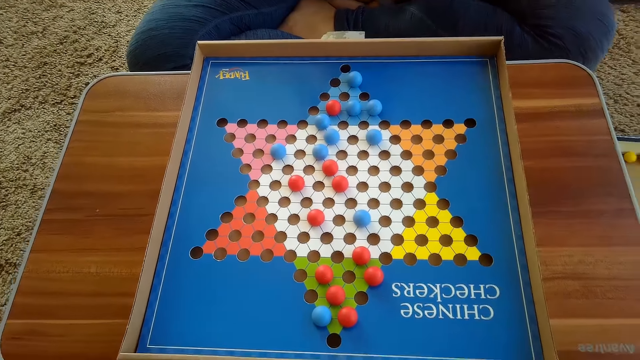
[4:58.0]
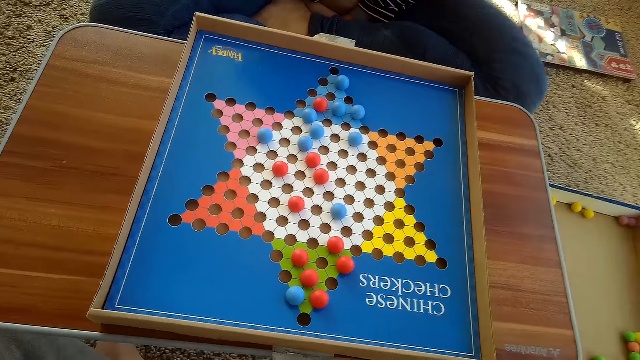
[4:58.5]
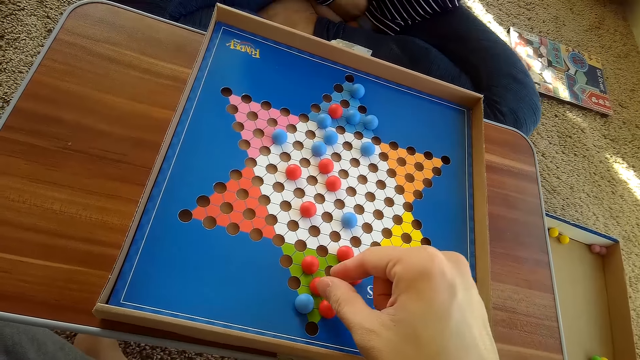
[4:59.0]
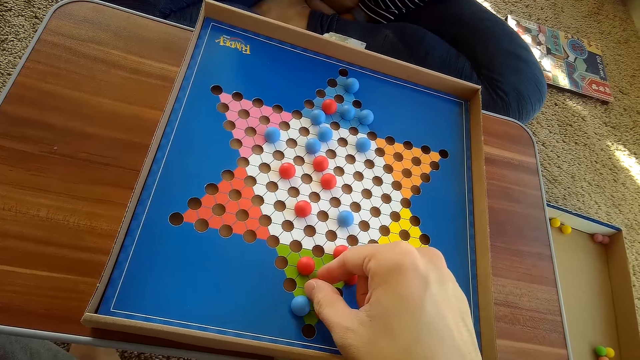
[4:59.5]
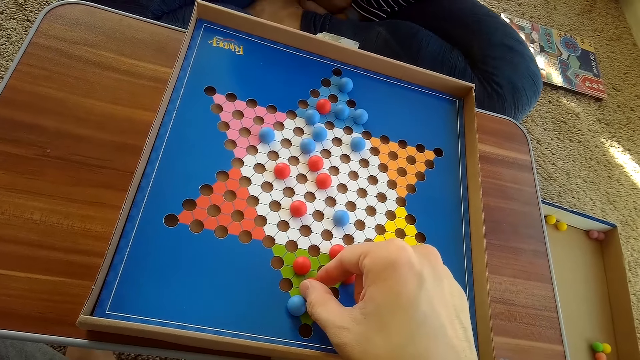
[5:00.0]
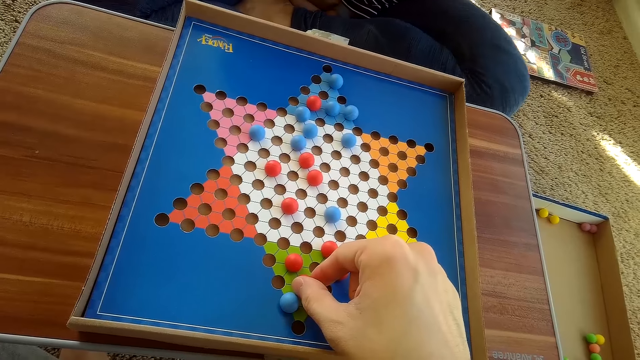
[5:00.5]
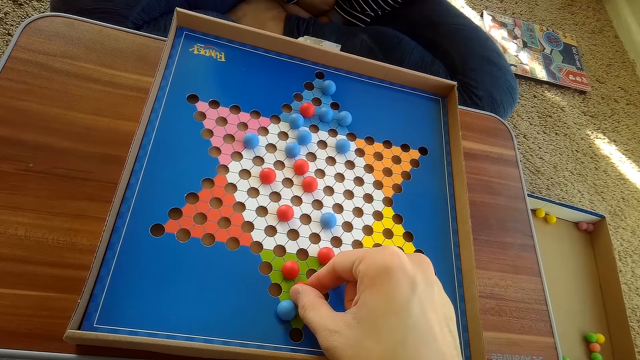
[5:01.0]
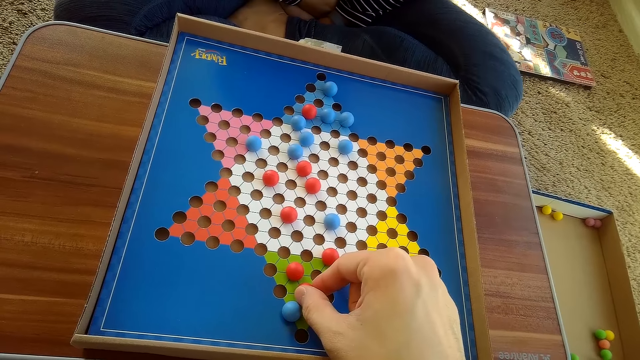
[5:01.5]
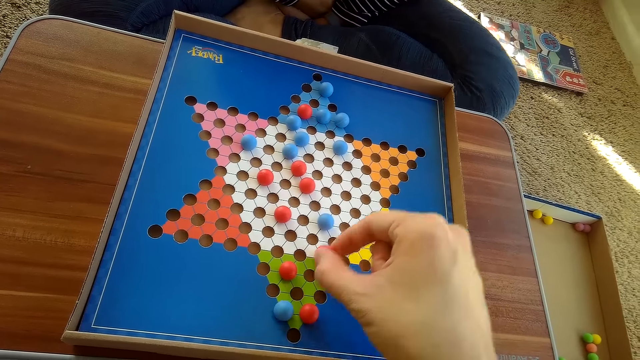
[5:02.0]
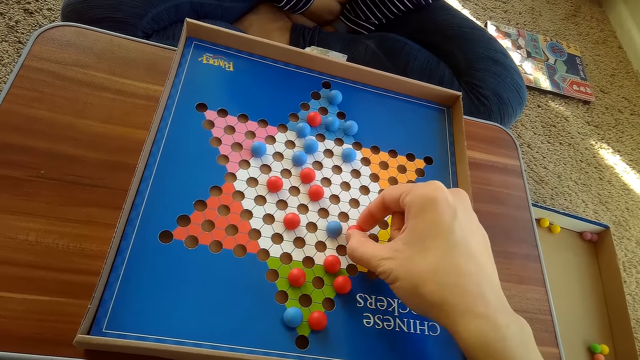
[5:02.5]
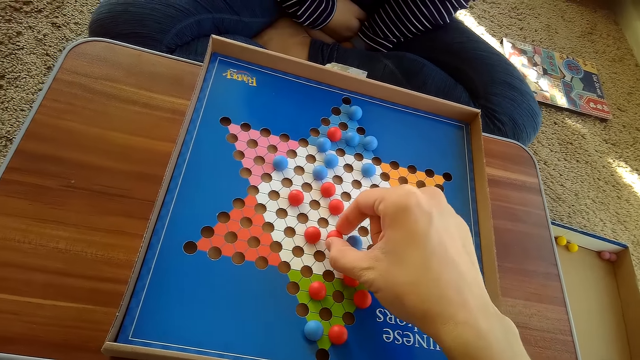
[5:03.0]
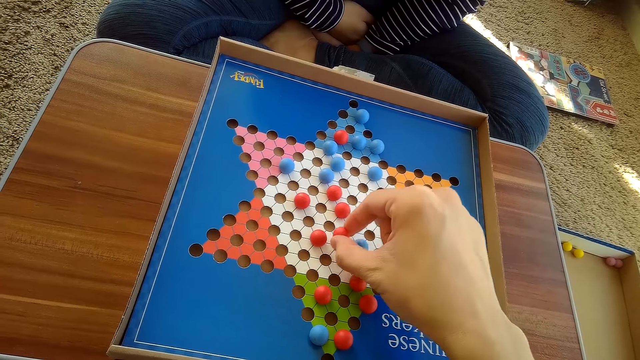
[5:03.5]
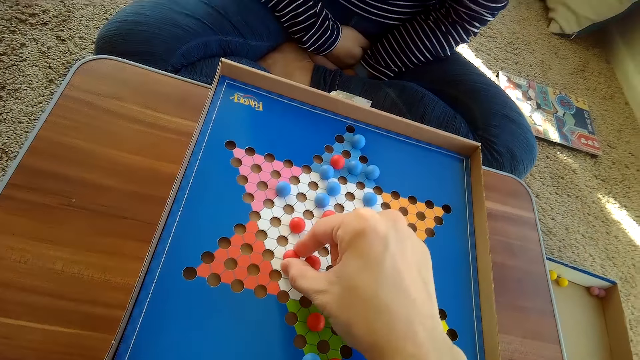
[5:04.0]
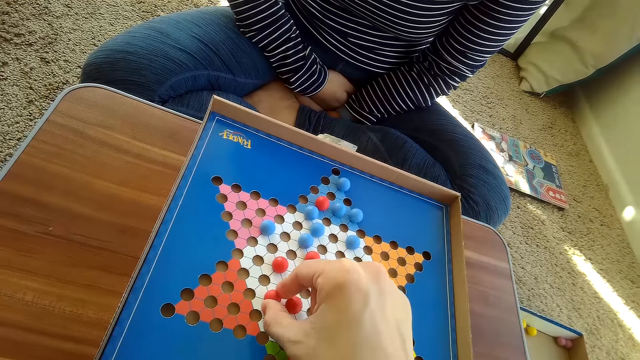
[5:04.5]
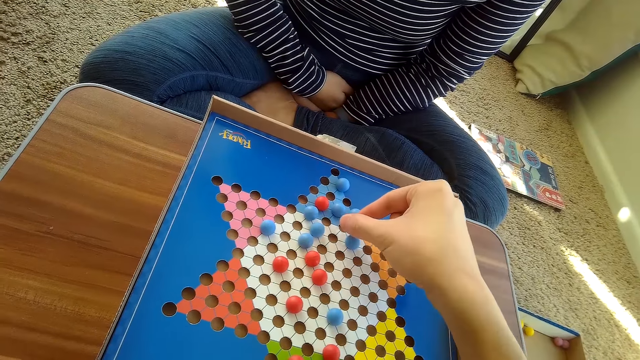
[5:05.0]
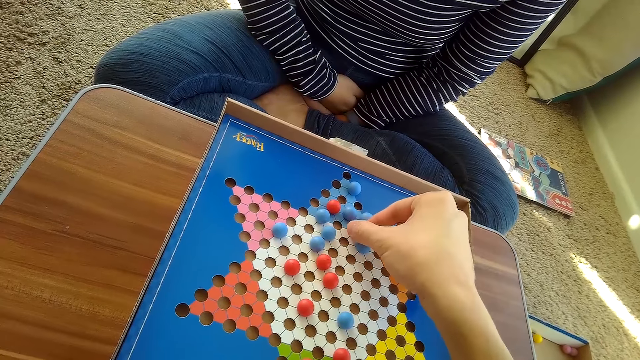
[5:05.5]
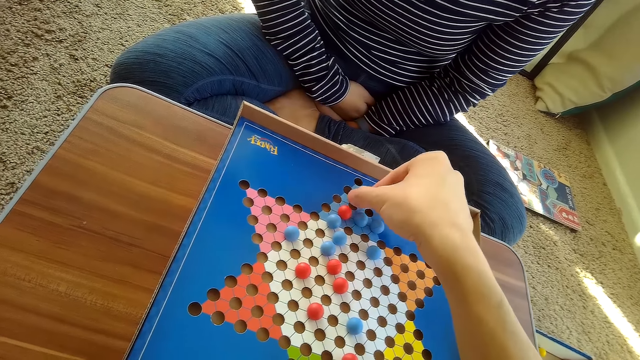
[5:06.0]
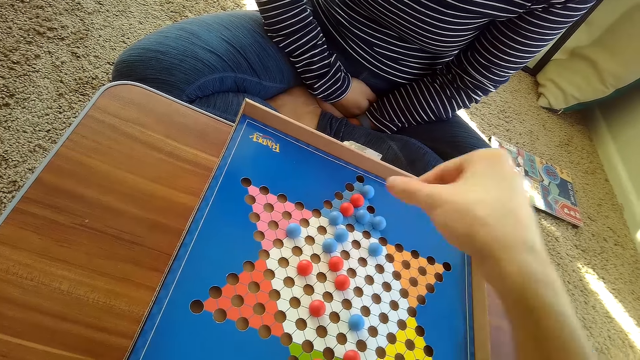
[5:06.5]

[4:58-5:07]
The camera wearer touches another red Chinese checkers ball on the Chinese checkers board on the table with his right hand. He moves the red Chinese checkers ball on the Chinese checkers board on the table with his right hand.

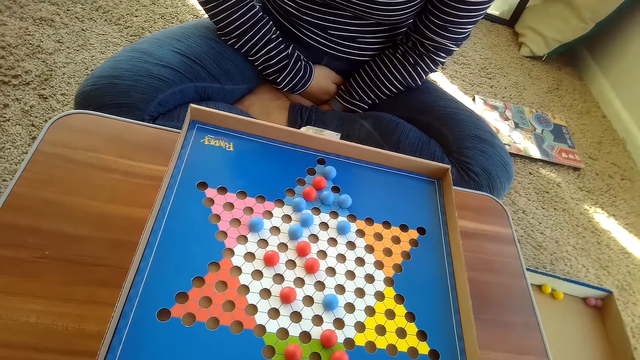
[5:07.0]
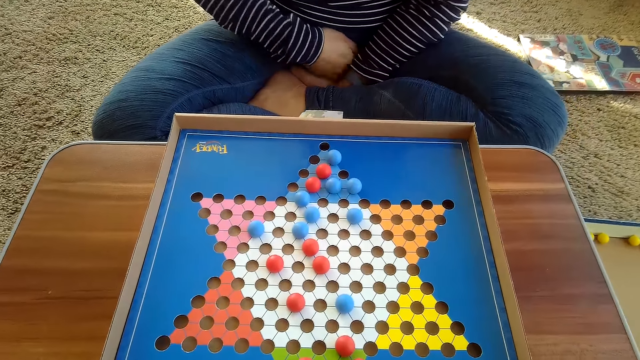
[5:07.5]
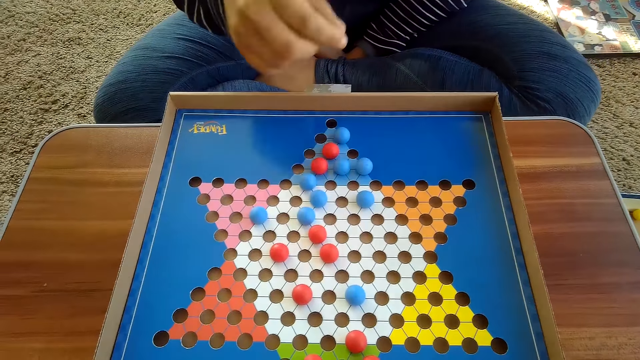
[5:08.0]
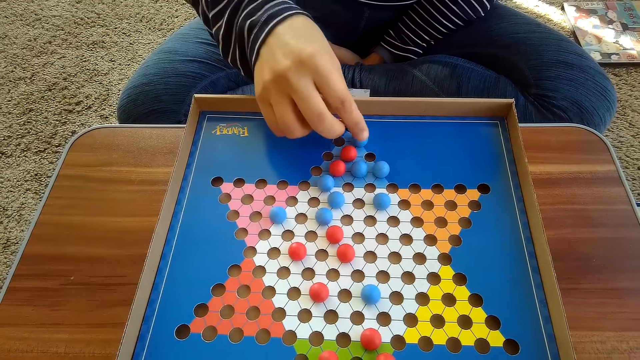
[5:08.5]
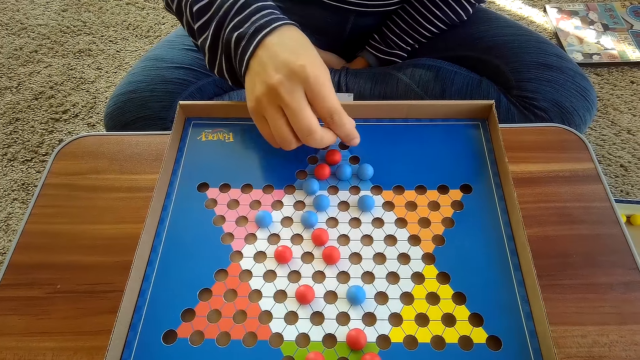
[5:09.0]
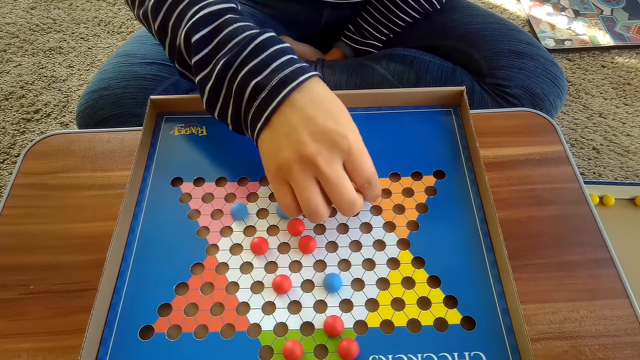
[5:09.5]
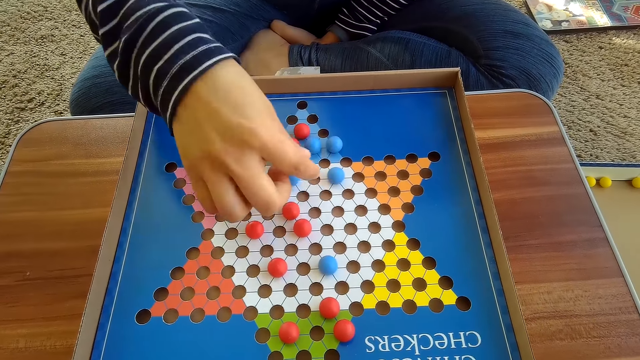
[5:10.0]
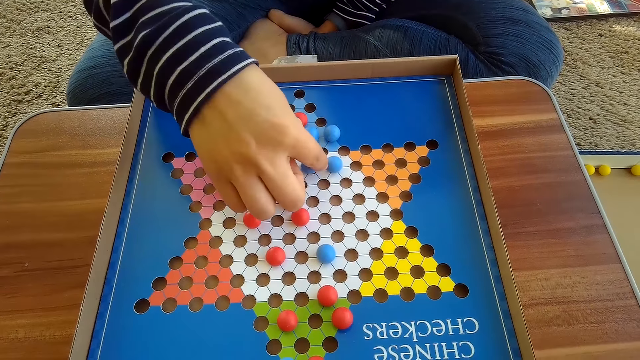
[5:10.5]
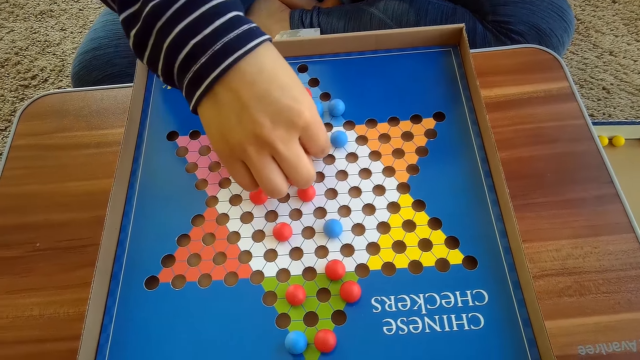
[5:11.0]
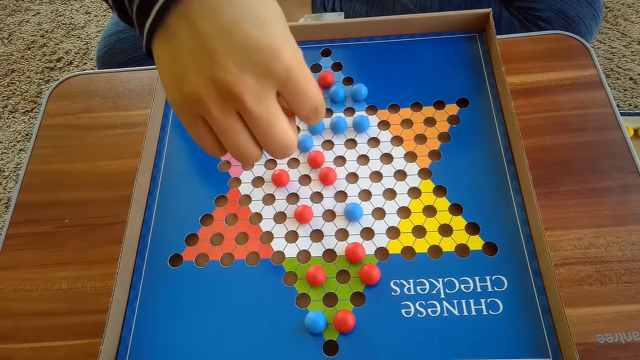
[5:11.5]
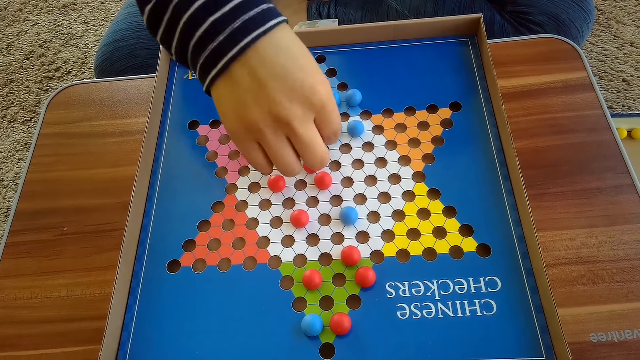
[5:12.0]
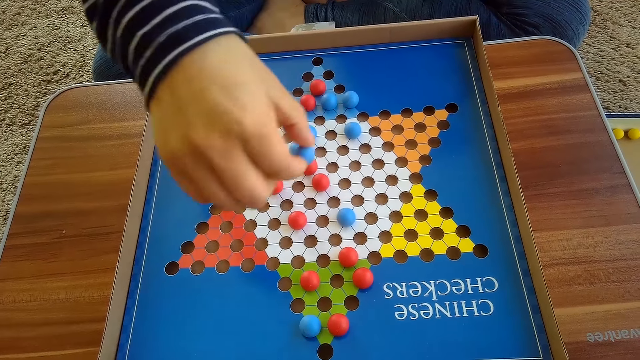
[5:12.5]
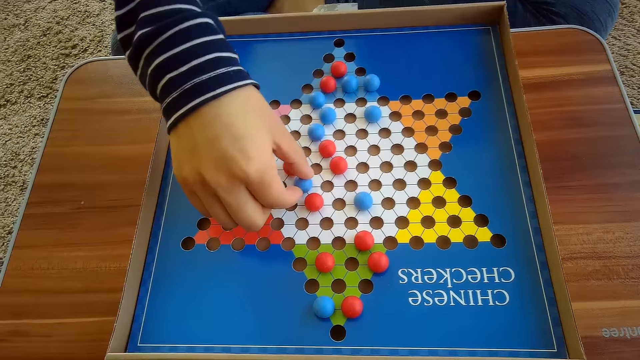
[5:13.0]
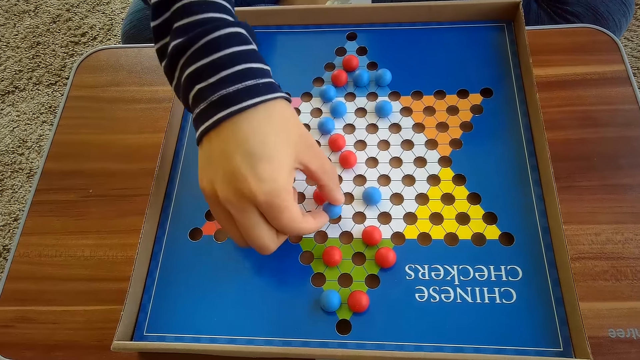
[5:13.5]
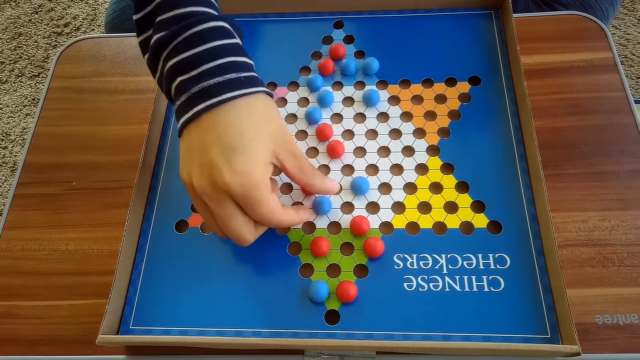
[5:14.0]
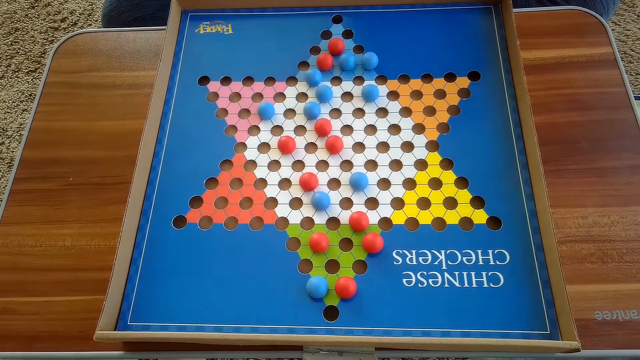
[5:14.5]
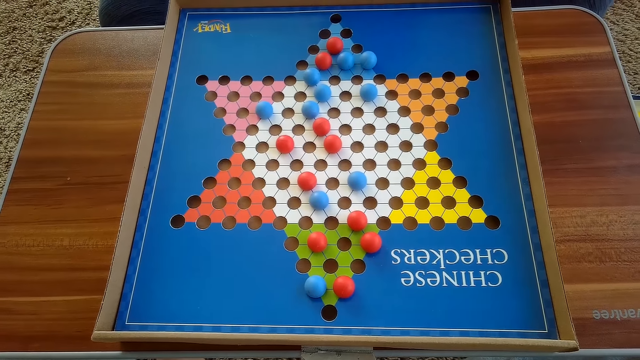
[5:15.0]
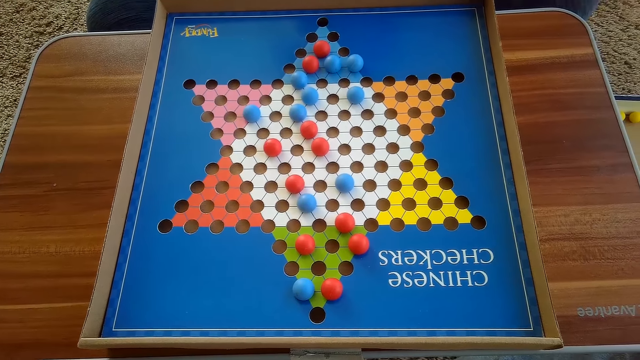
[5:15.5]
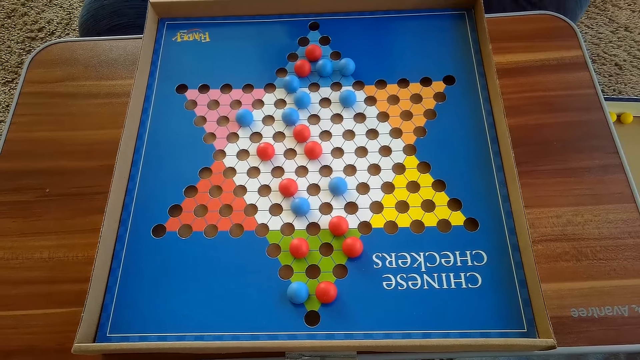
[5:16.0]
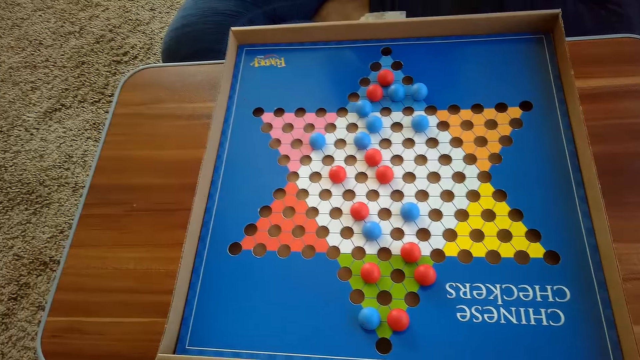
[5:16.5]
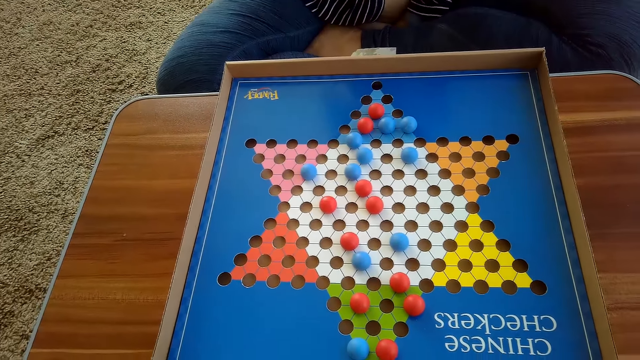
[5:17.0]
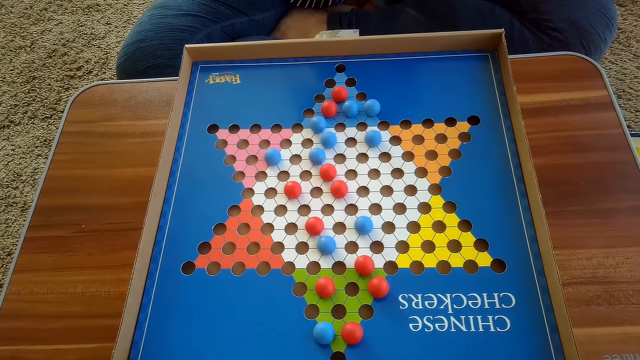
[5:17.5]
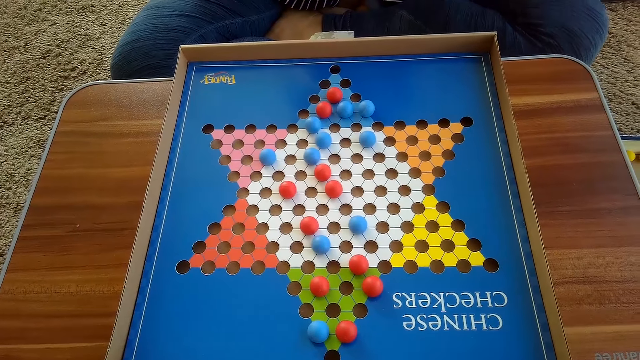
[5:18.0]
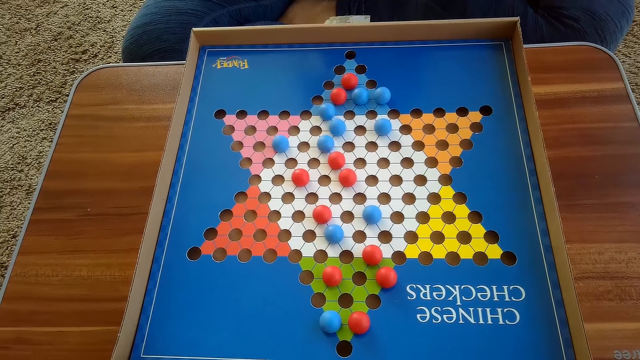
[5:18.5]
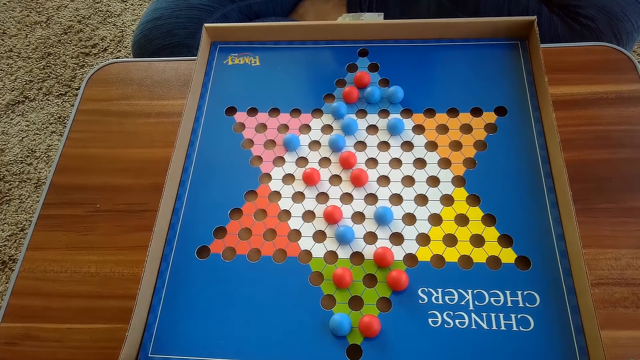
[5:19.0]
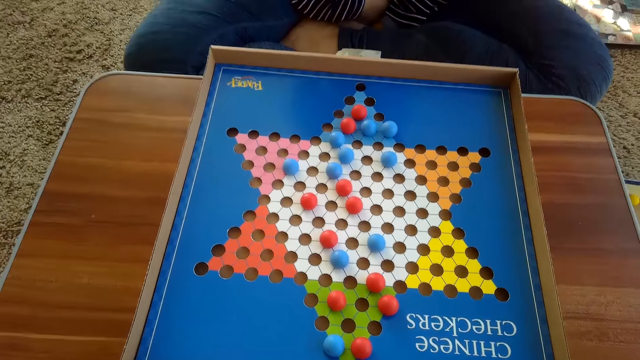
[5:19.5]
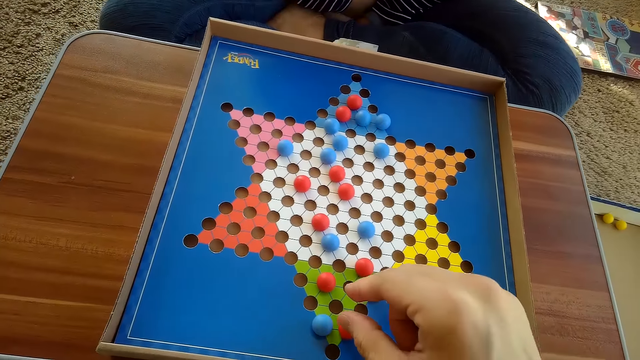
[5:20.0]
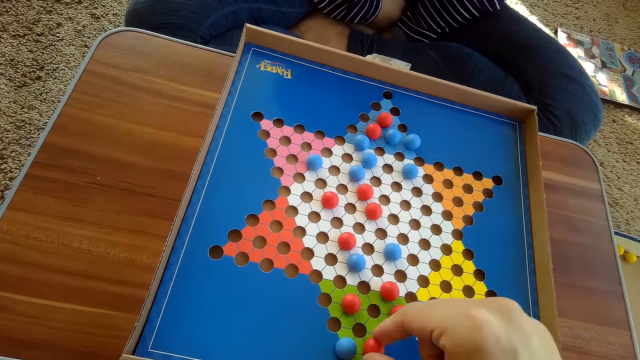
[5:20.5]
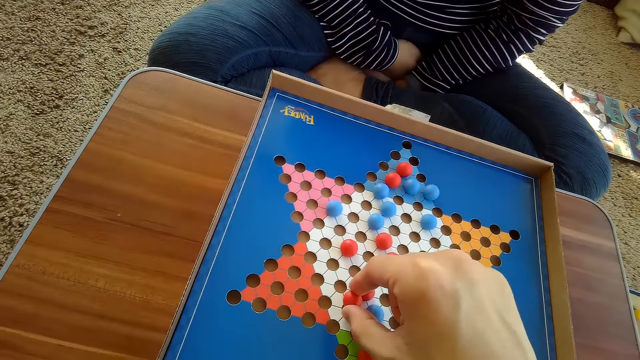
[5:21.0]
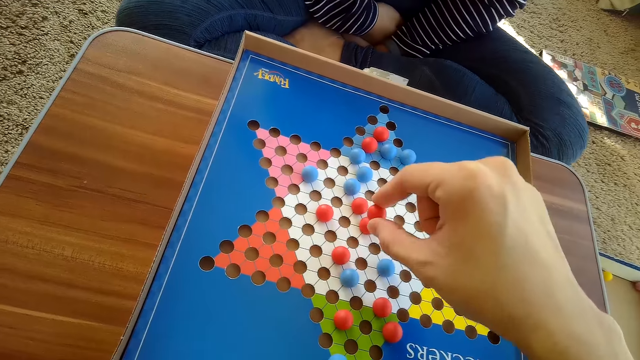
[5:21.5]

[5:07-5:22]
The woman moves another blue Chinese checkers ball on the Chinese checker board on the table with her right hand. She moves the blue Chinese checkers ball on the Chinese checker board on the table with her right hand. The camera wearer moves another red Chinese checkers ball on the Chinese checkers board on the table with his right hand.
